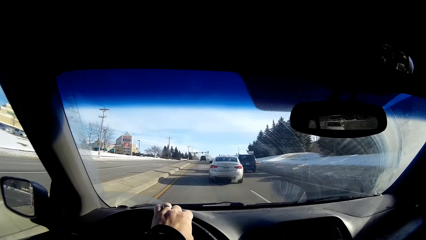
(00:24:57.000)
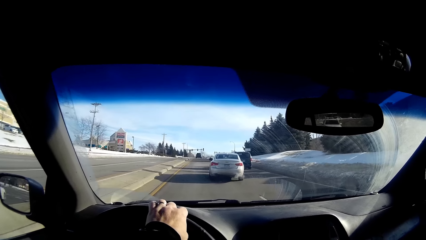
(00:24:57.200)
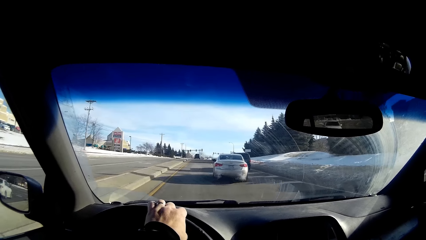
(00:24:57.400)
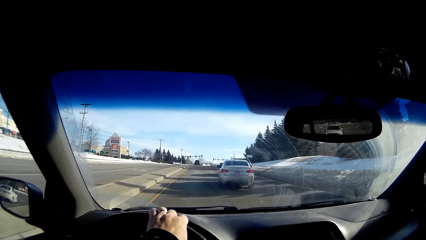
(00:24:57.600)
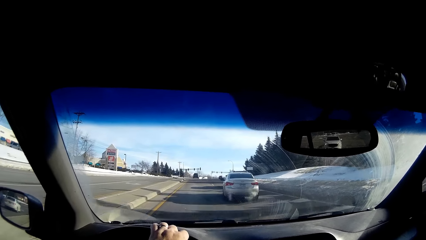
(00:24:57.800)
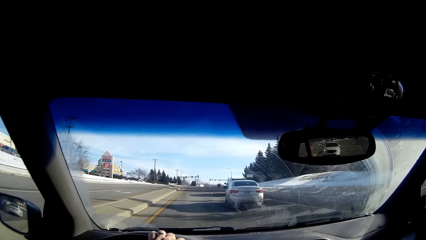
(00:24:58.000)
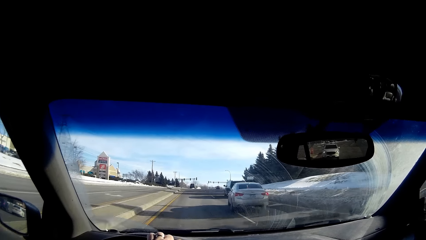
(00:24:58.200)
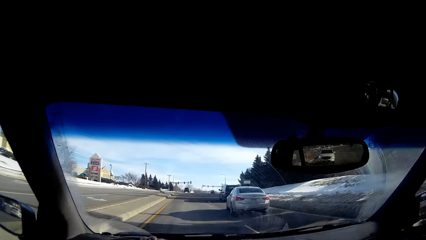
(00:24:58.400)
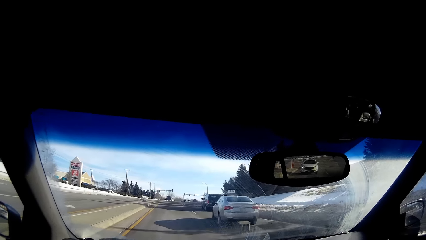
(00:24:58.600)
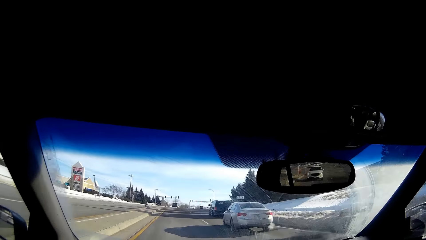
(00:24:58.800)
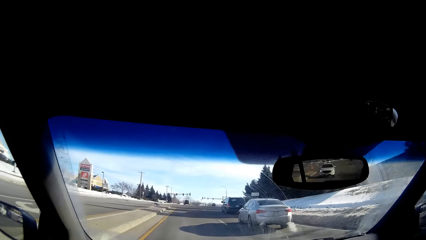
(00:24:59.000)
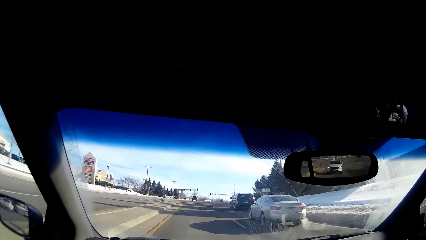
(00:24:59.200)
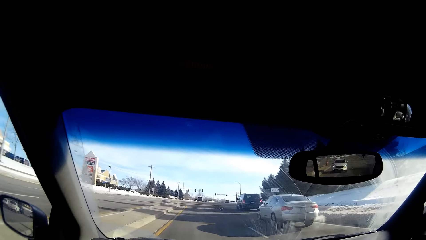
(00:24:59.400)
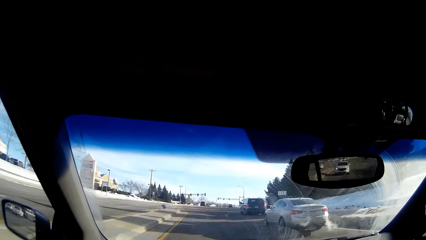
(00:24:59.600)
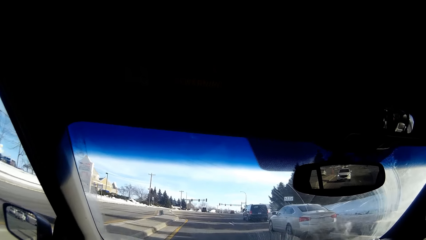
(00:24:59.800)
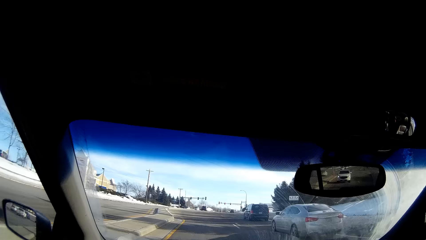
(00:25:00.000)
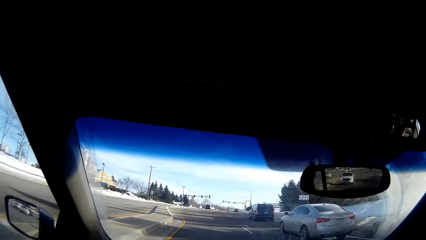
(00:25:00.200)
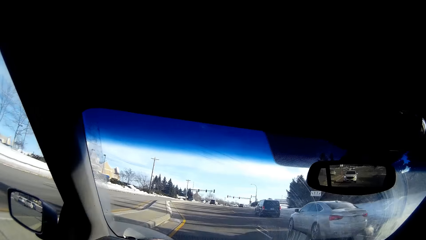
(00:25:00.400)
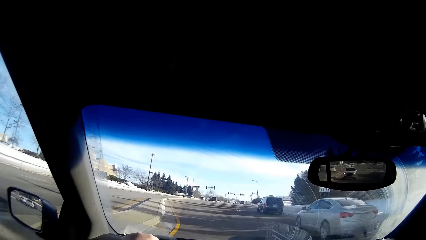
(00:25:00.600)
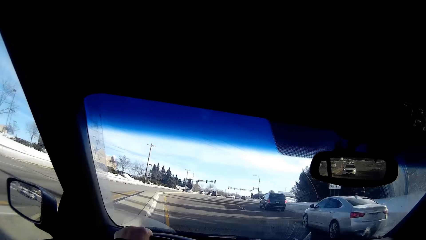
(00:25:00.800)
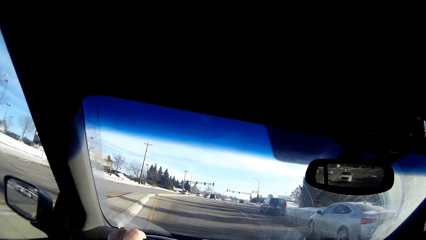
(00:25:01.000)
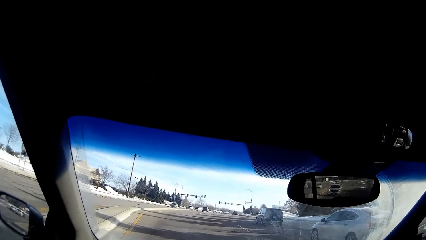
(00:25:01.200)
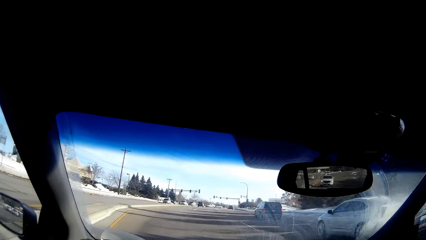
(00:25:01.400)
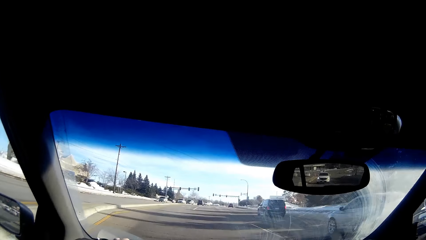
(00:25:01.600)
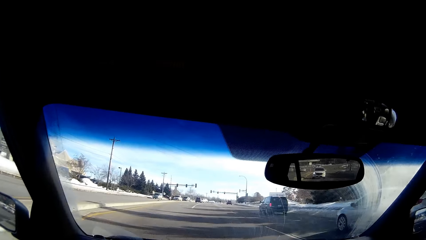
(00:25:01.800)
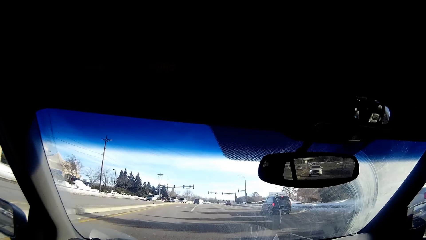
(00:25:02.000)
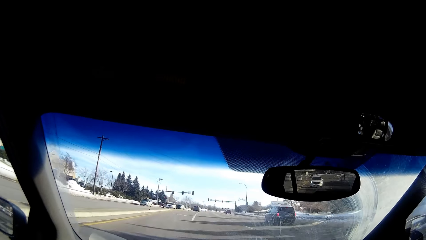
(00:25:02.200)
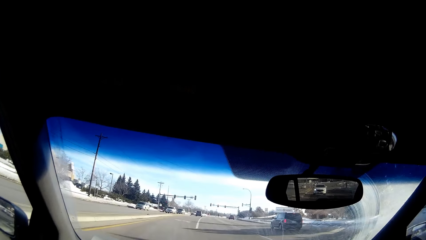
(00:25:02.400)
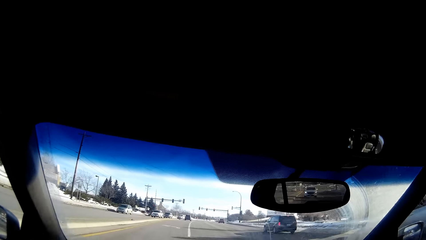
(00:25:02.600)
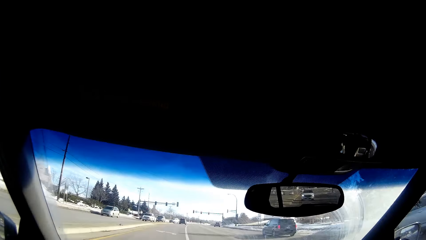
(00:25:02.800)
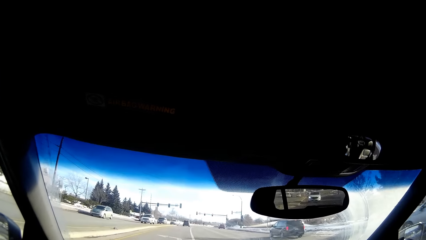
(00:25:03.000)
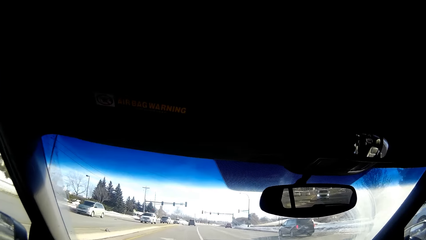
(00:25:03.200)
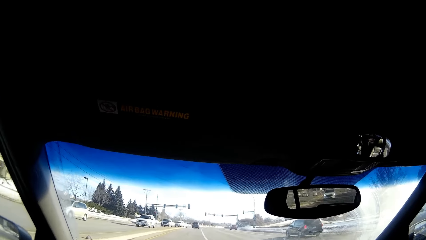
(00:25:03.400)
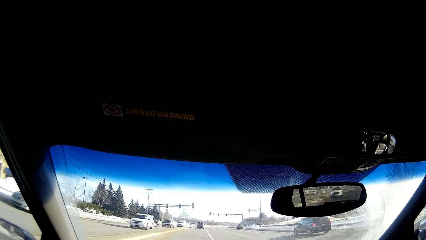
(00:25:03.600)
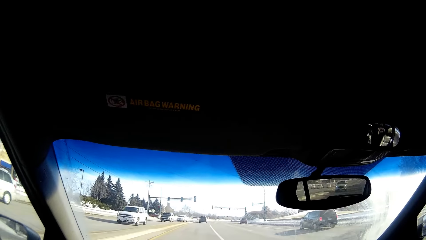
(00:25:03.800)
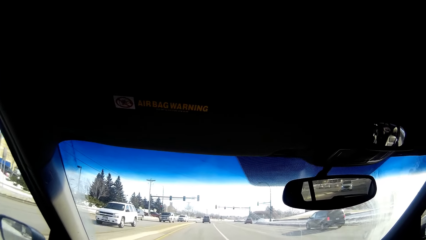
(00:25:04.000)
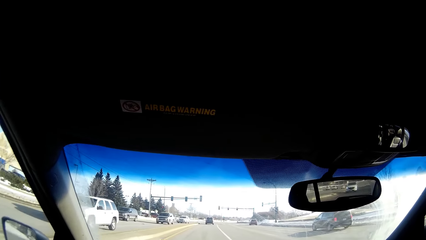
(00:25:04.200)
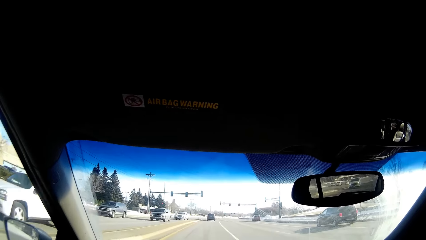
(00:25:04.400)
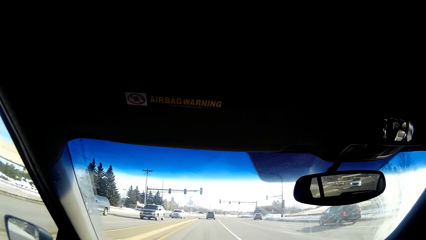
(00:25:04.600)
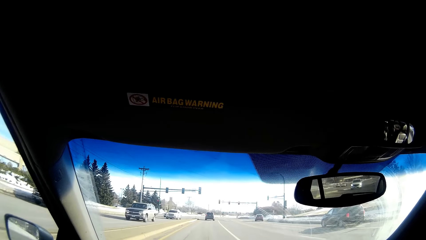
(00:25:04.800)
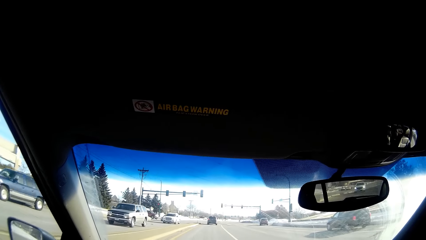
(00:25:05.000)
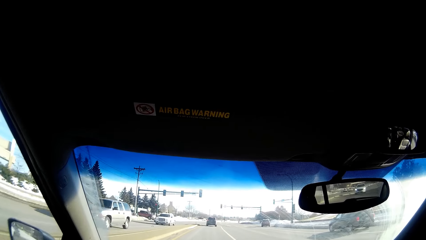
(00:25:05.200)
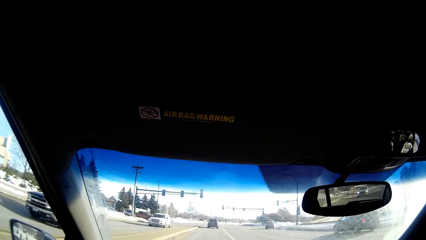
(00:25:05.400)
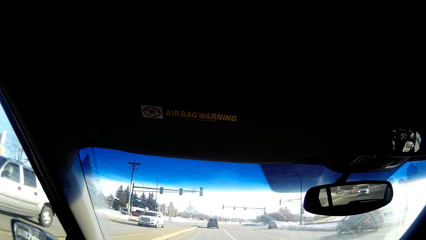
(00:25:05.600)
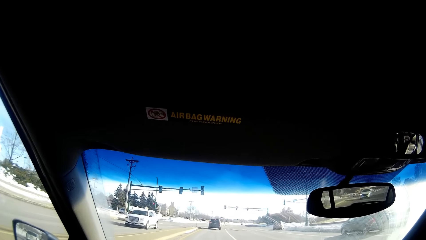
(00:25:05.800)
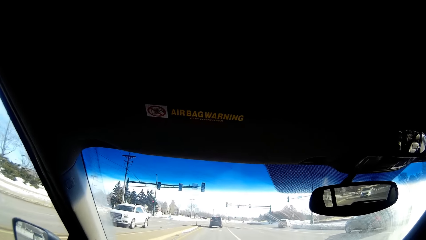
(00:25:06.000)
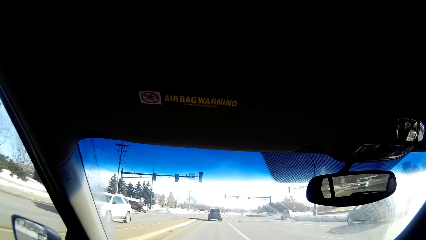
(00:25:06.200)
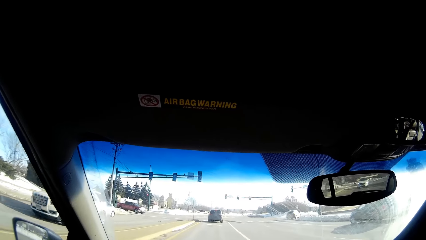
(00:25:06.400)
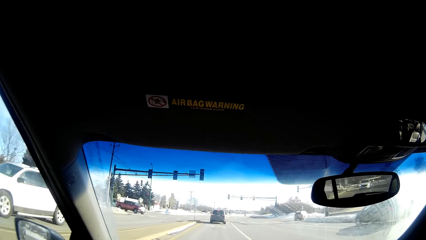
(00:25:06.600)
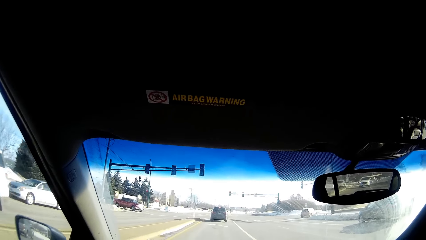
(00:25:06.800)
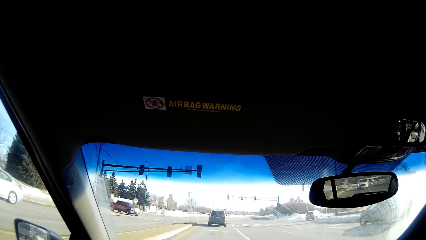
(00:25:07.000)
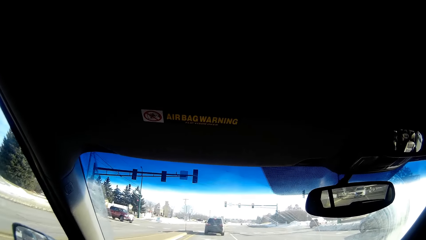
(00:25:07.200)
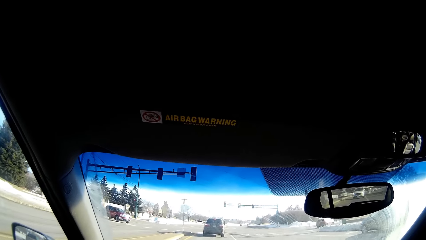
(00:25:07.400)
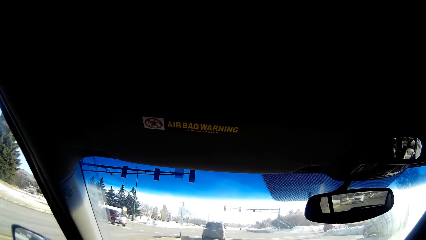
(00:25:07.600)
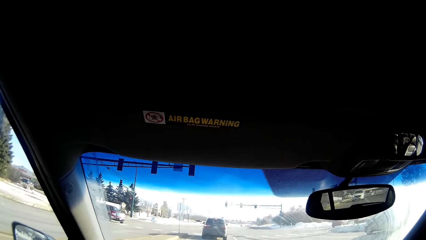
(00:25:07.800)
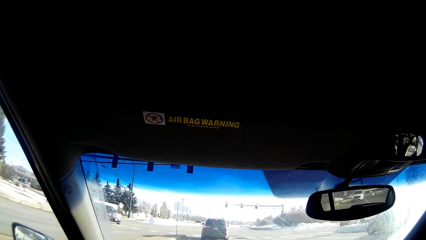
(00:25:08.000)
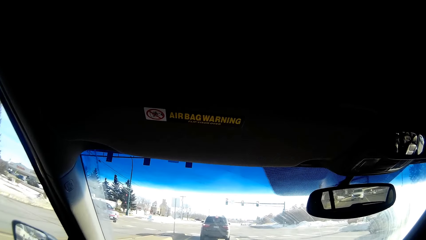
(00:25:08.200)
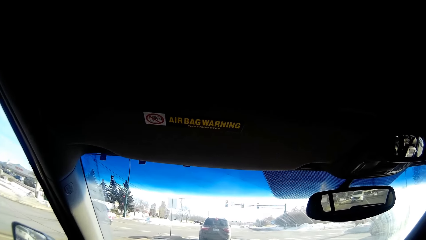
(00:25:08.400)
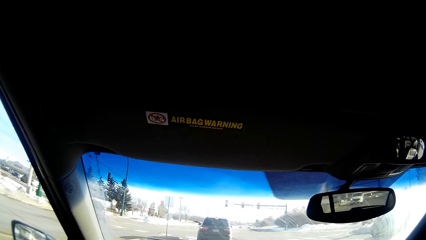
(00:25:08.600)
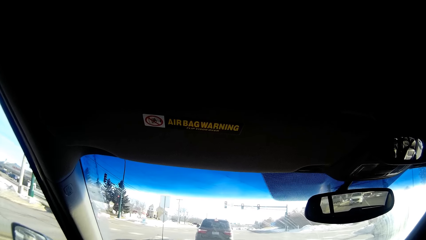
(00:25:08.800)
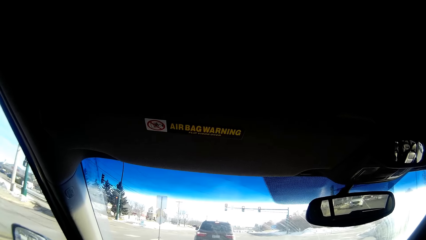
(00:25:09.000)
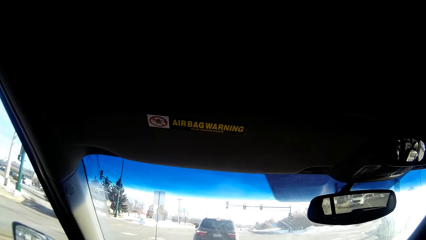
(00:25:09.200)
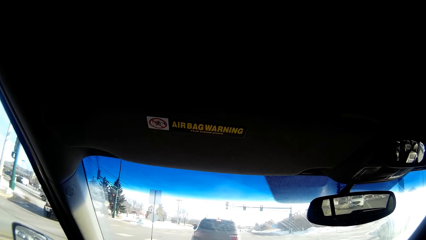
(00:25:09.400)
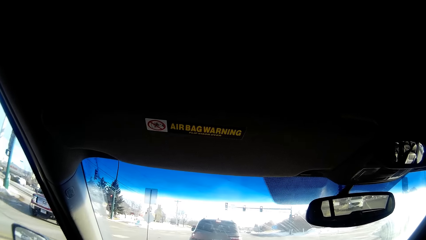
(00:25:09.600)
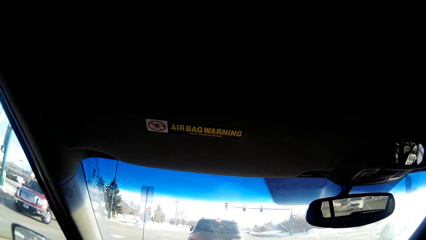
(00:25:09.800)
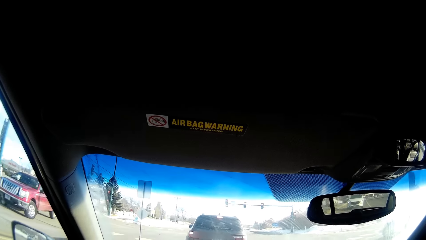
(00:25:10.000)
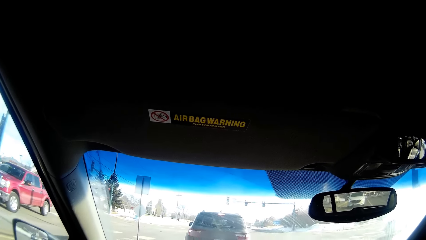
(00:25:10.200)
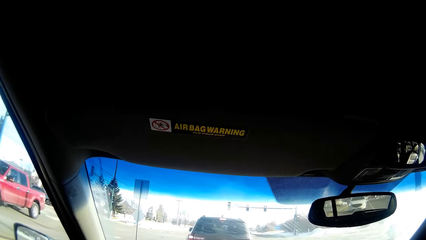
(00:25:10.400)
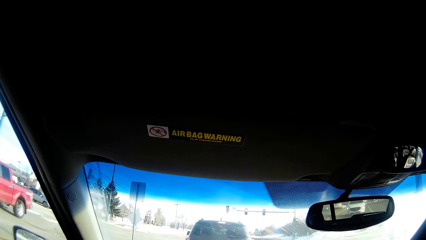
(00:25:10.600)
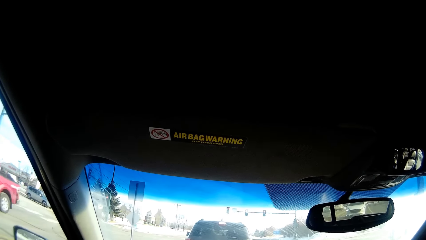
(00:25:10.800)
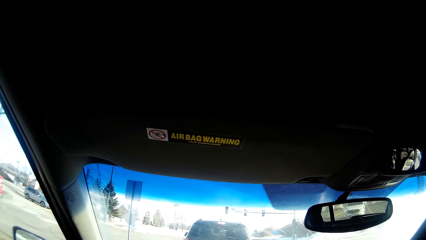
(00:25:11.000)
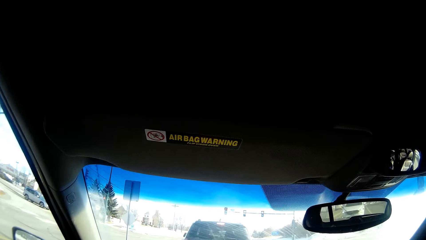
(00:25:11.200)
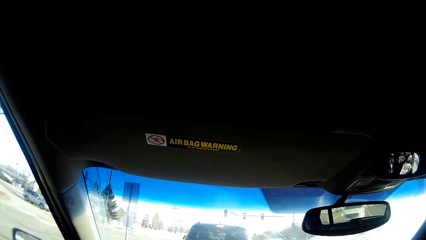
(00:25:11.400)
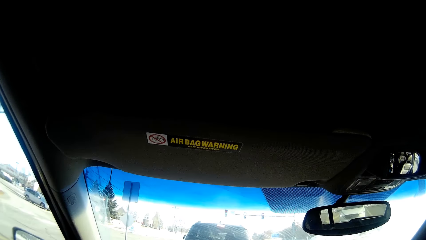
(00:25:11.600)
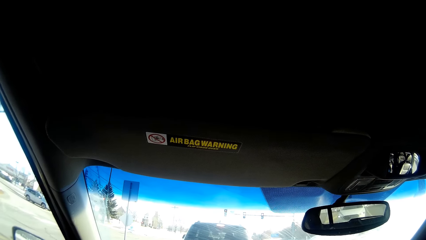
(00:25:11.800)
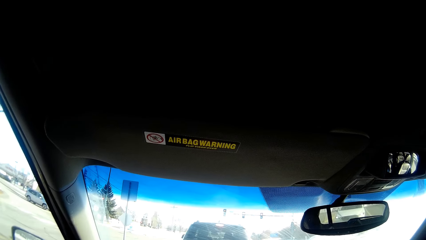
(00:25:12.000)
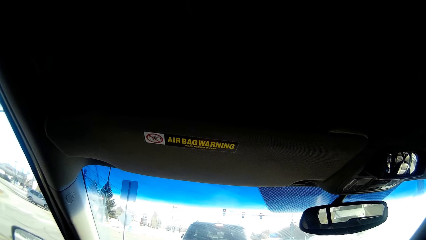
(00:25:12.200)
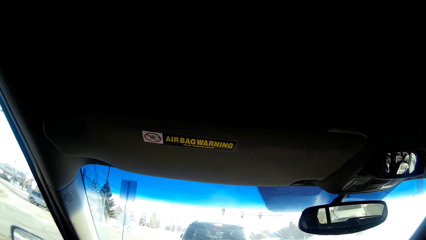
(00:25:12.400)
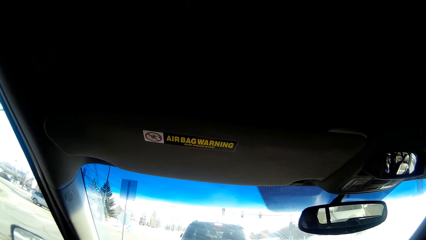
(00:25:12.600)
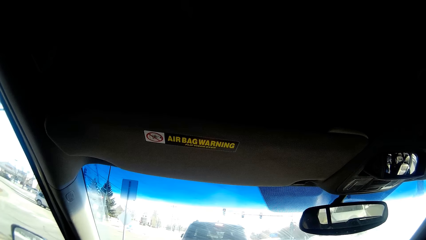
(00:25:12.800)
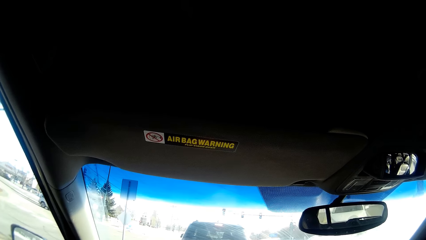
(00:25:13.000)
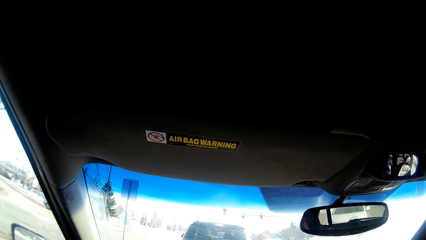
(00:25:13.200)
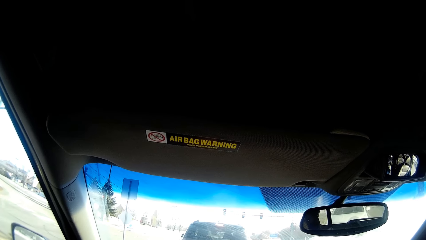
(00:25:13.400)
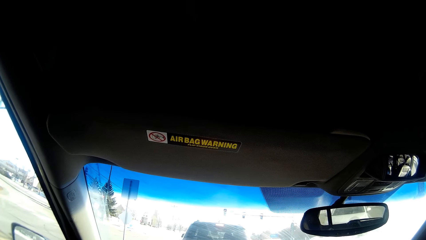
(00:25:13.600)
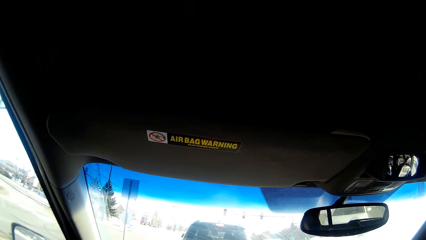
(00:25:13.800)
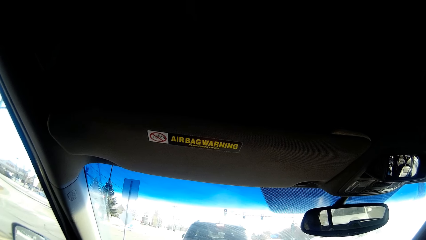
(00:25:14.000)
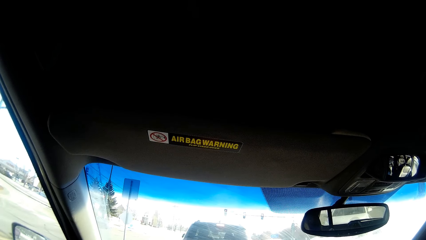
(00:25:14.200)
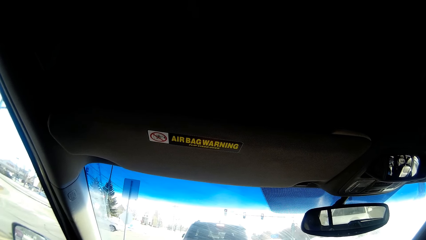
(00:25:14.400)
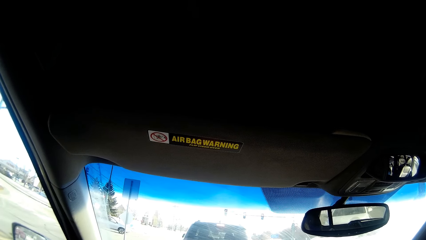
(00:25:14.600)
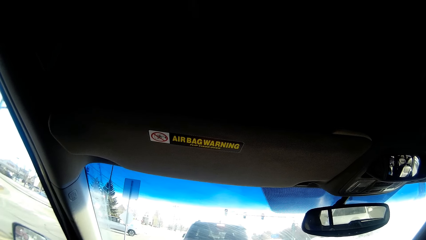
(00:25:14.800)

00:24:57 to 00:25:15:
The camera wearer stops the car at the junction. They stare at the visor.
